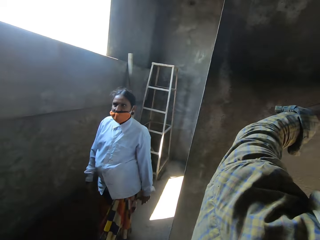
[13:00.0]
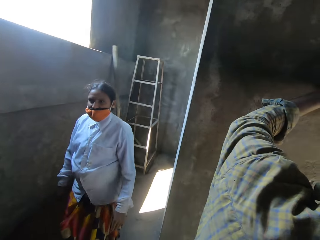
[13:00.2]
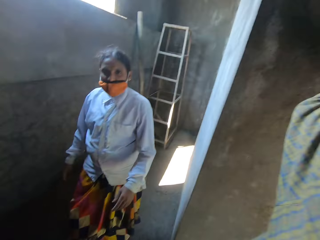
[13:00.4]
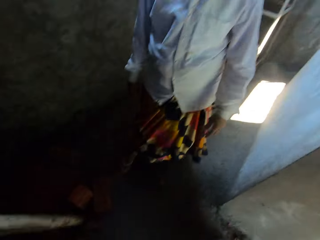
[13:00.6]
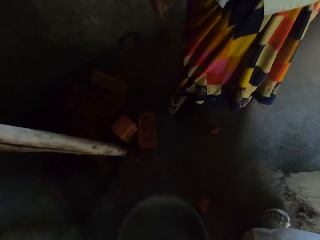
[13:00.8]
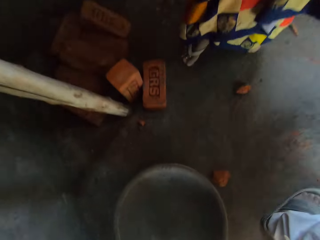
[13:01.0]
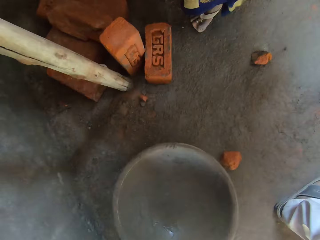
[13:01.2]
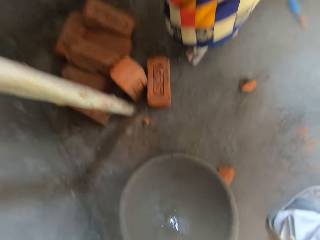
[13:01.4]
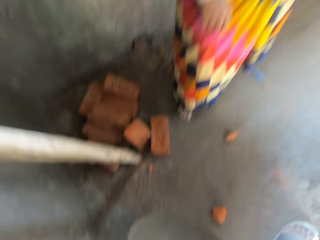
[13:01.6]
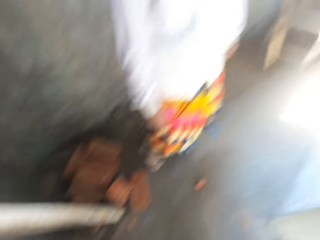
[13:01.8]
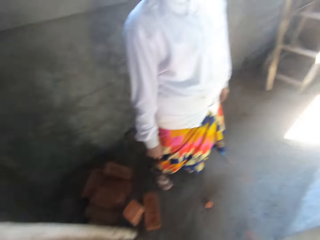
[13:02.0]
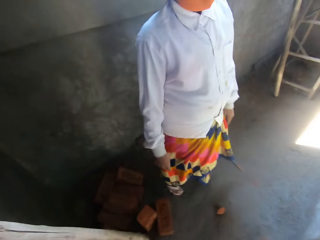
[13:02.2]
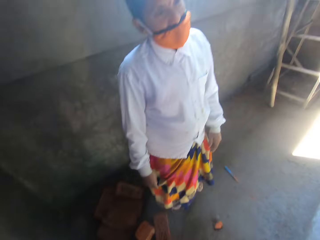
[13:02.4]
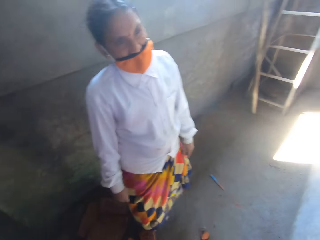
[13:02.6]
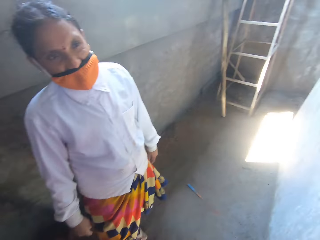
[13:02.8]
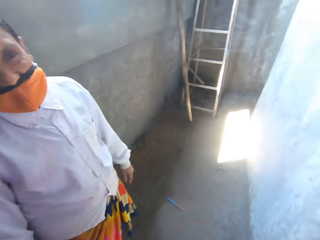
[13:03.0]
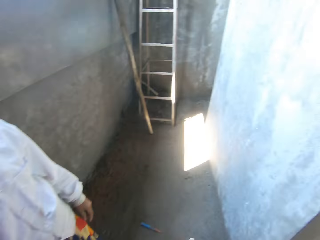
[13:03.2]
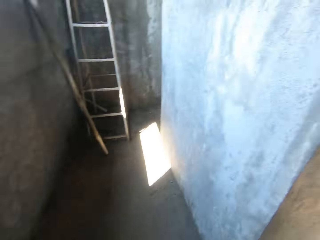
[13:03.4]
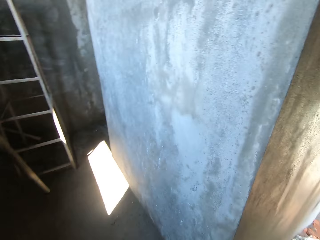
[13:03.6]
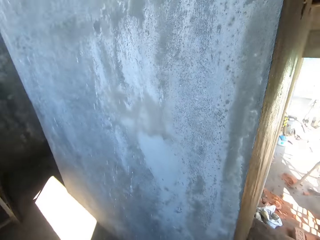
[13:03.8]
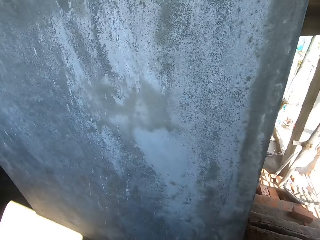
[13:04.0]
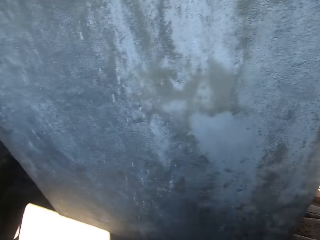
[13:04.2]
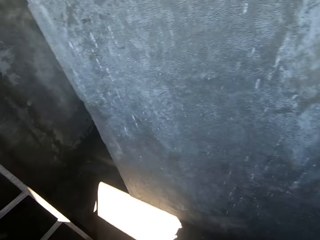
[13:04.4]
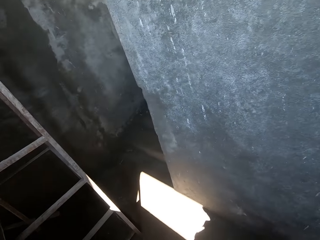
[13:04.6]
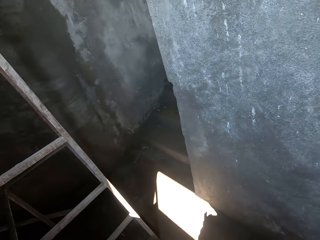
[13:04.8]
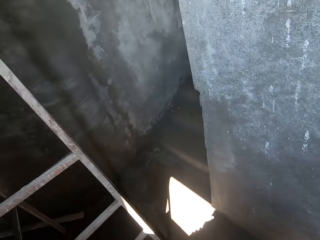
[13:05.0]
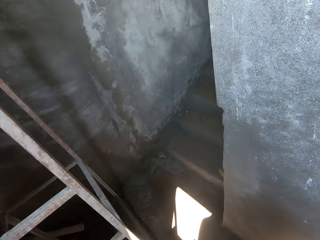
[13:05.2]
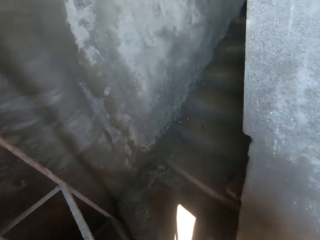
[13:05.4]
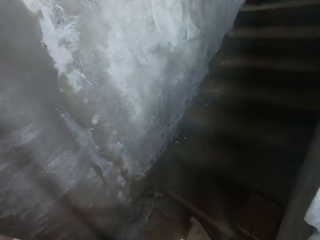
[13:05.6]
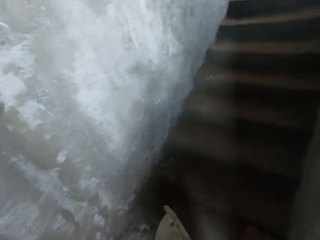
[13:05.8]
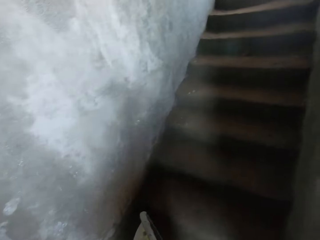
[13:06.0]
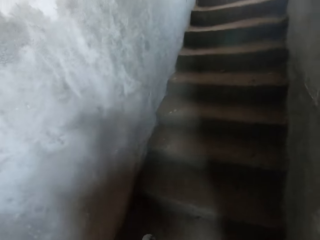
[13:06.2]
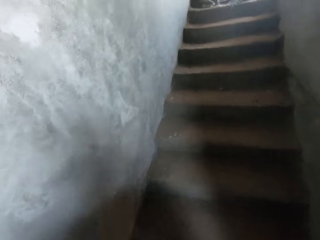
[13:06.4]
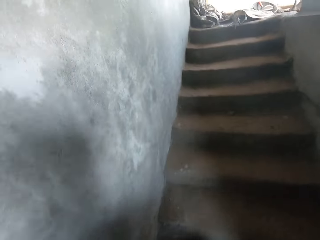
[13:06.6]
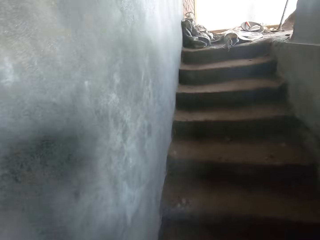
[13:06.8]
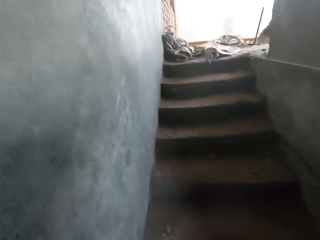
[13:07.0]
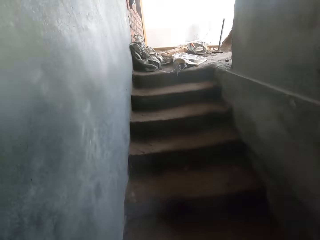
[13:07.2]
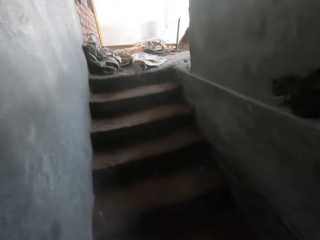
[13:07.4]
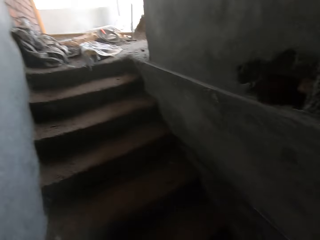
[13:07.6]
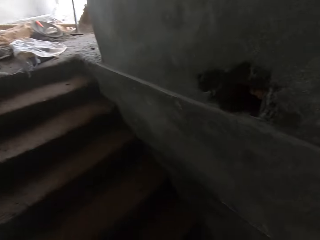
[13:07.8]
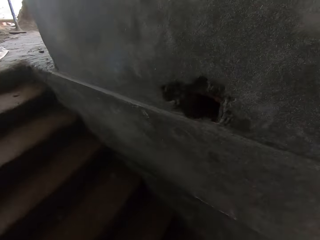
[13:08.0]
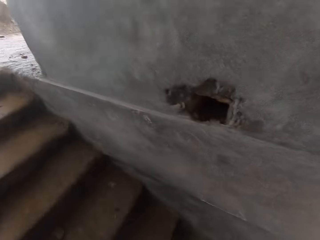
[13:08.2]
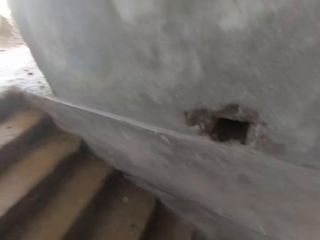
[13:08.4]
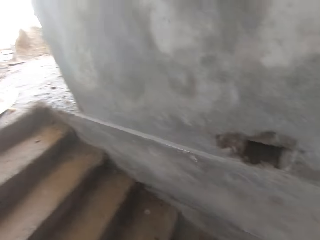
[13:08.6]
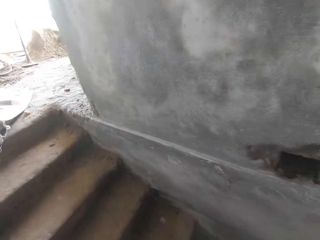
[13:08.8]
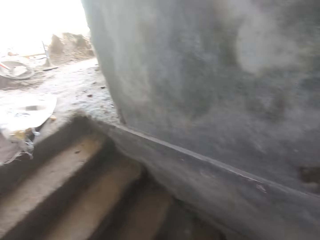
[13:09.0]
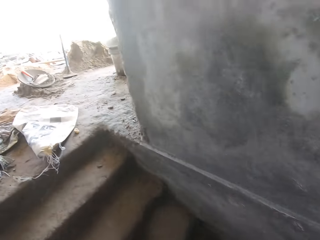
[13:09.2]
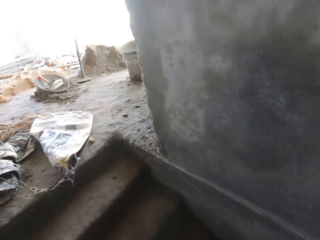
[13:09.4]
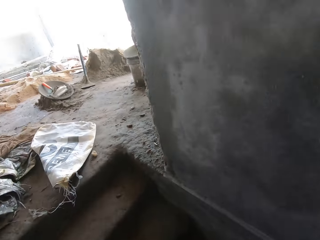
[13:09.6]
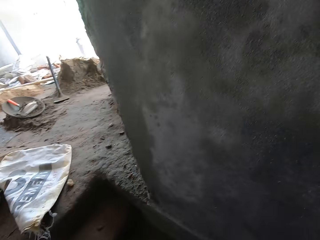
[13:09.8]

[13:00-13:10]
The camera wearer converses with a woman. They pick up a tray on the floor. They walk around the building at a construction site.

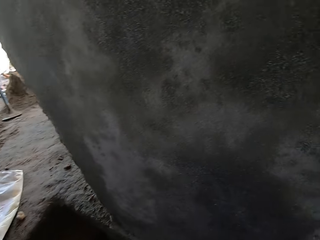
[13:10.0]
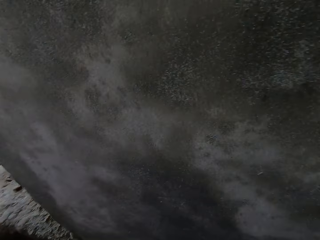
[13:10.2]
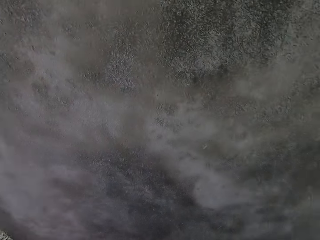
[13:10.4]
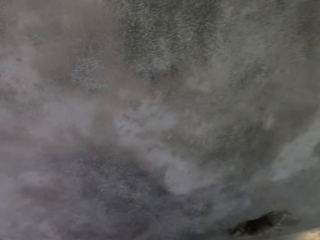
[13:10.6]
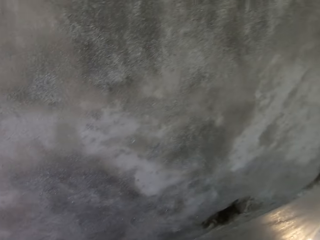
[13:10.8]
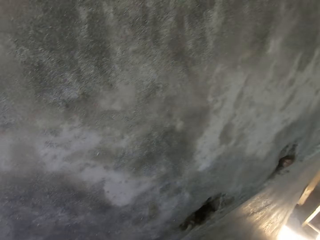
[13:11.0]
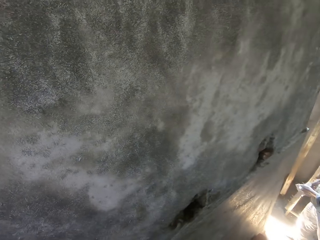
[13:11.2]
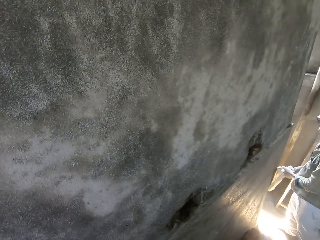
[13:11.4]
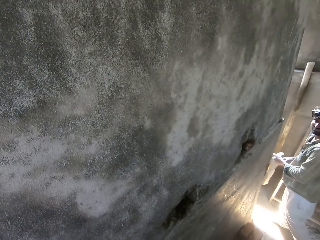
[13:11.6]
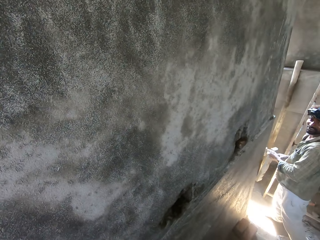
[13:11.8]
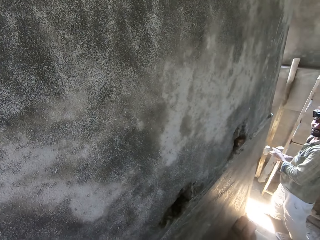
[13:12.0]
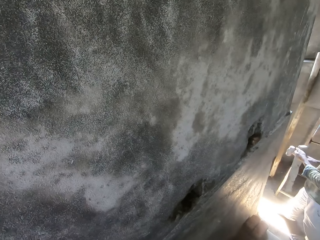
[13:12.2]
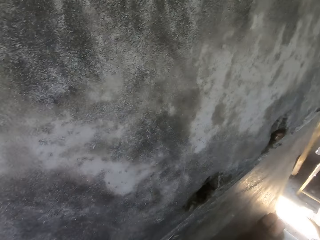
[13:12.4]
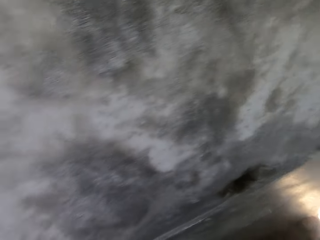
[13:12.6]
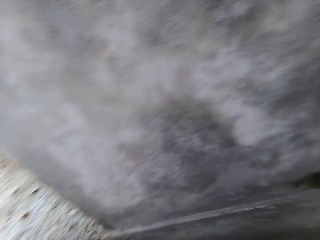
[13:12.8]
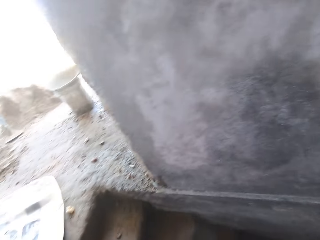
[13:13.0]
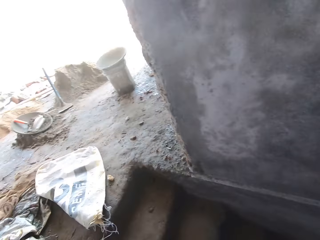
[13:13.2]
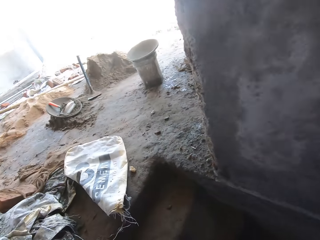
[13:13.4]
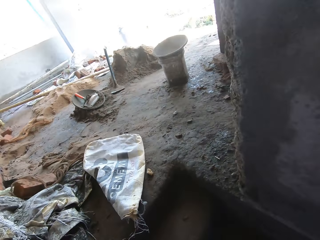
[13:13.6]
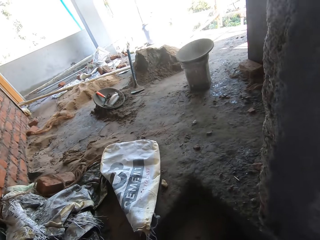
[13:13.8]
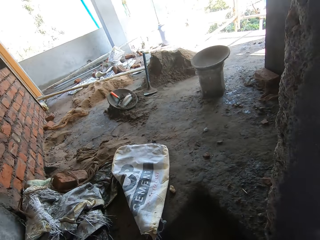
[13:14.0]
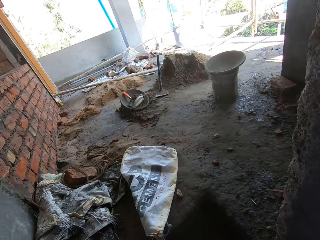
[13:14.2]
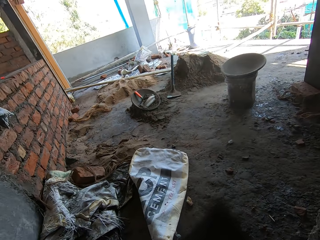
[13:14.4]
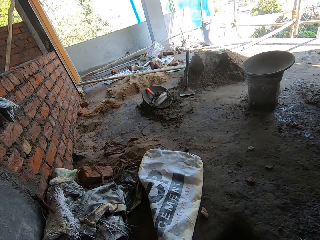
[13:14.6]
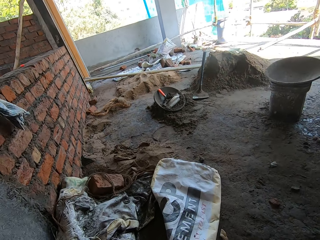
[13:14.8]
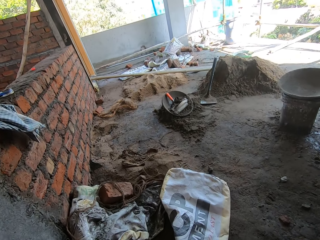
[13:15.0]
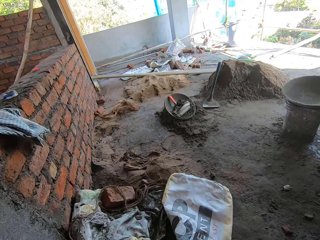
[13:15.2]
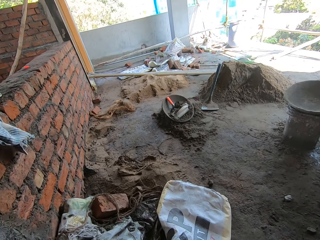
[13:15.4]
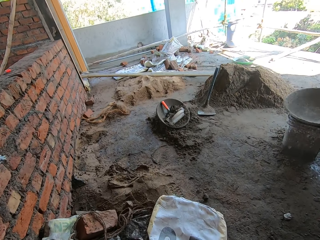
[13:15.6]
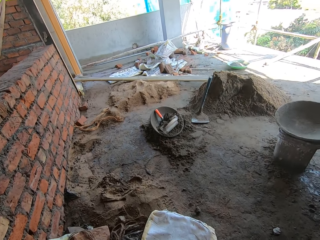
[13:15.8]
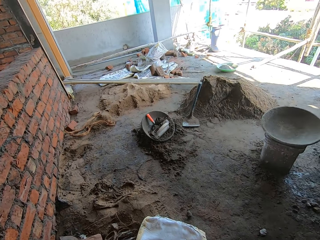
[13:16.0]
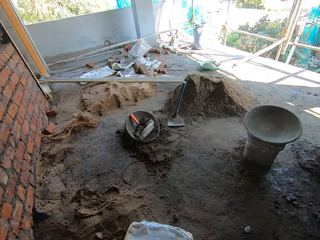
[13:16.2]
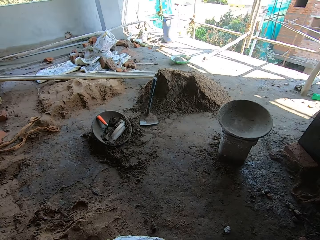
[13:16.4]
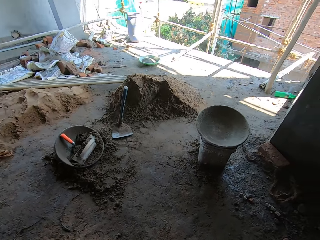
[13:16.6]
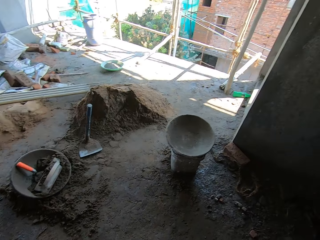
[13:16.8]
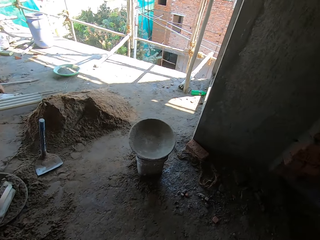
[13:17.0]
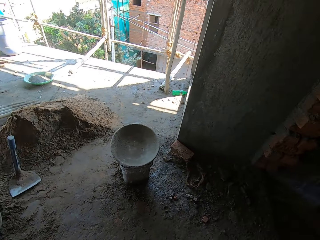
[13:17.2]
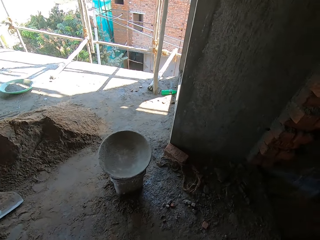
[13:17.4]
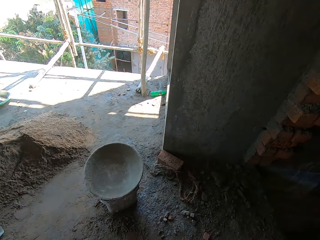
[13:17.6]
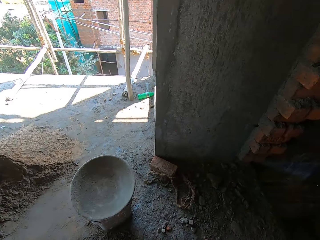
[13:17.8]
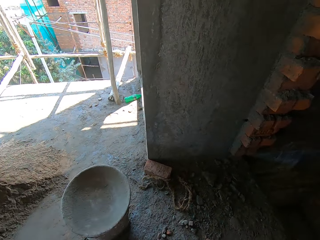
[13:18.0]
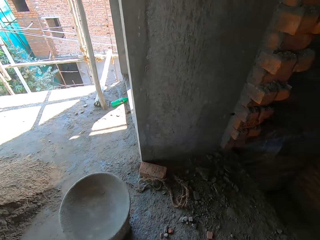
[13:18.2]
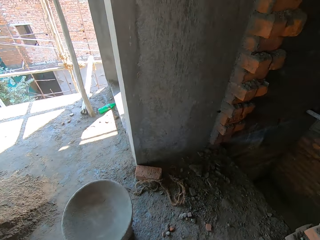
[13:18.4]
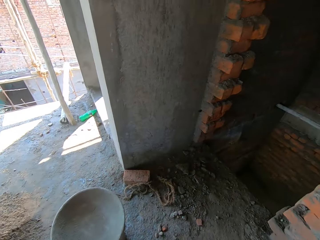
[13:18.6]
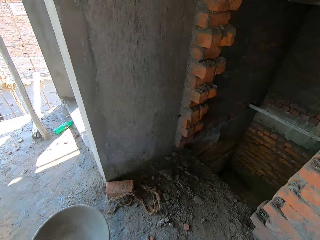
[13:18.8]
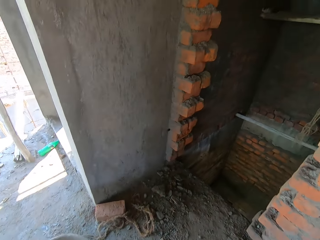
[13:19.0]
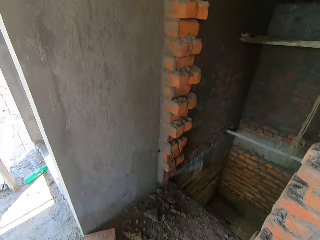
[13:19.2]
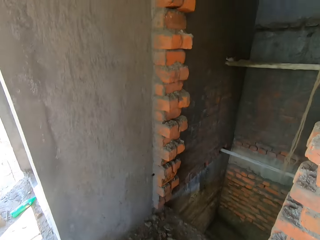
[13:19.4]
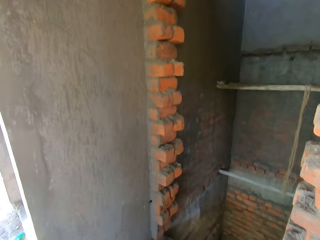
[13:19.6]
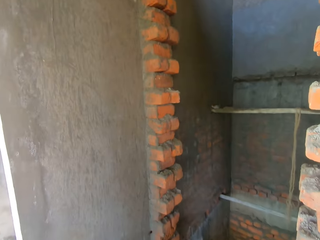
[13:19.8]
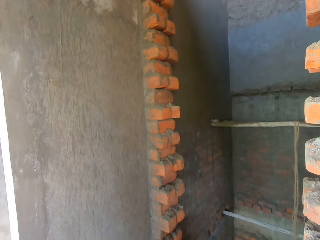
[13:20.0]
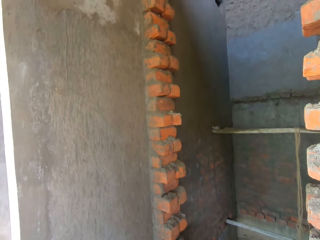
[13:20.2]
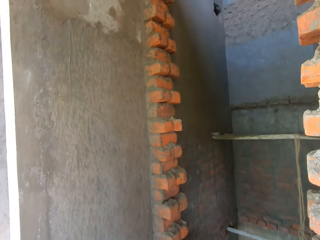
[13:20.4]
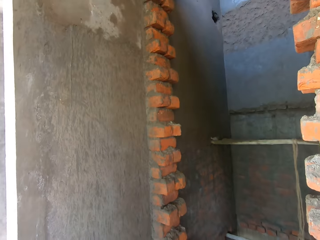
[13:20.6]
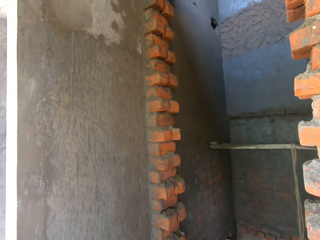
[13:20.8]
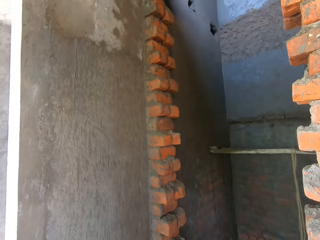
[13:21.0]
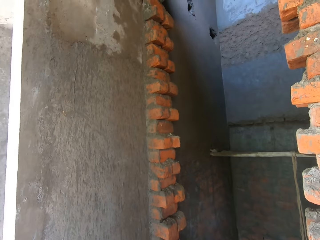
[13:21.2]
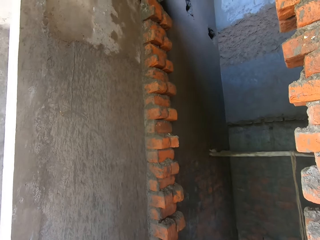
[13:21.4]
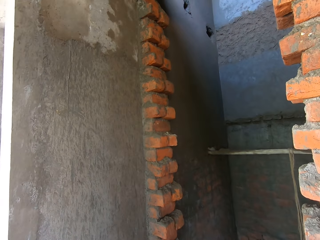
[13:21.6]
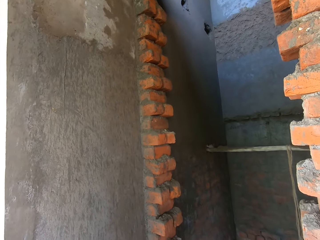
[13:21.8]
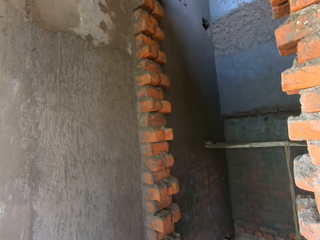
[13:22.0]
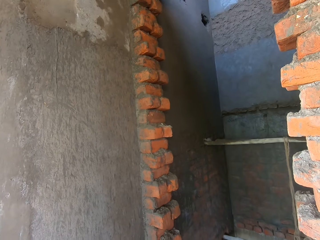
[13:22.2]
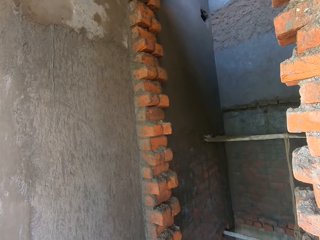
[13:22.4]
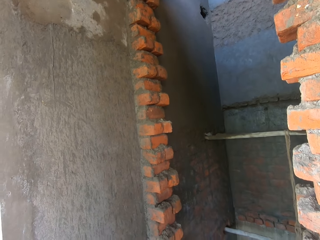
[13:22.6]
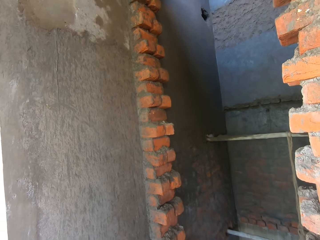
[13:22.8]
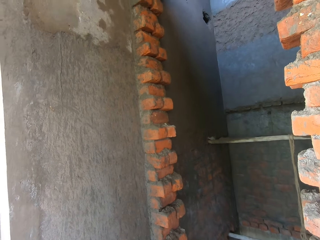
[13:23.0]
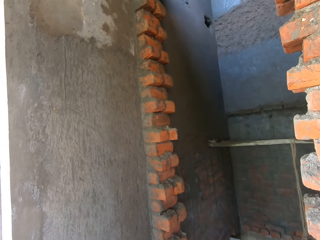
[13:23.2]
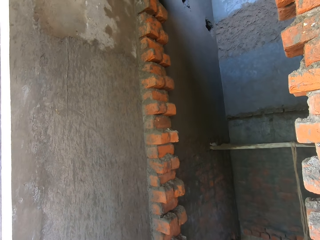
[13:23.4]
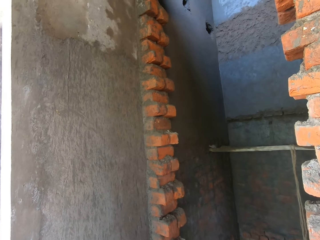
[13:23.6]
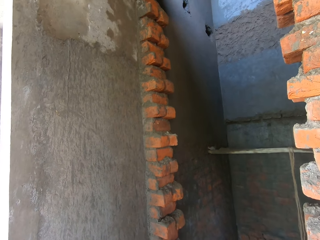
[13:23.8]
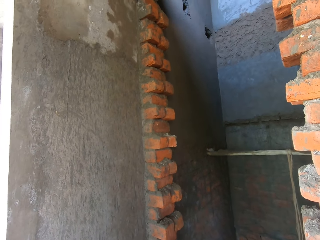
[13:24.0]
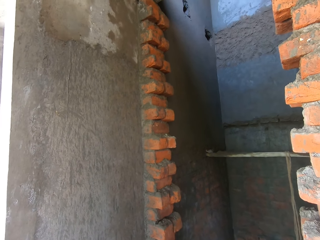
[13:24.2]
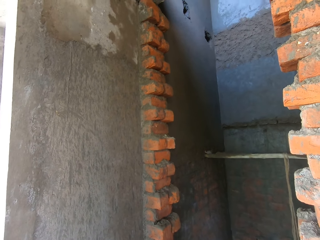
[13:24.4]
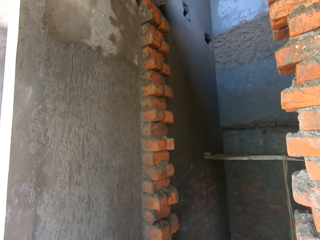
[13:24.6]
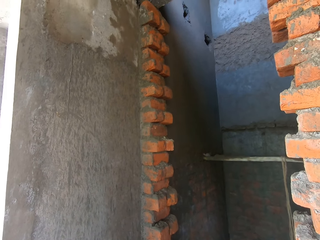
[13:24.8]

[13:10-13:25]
The camera wearer converses with a man. They walk at a construction site. They look at a deep hole.
